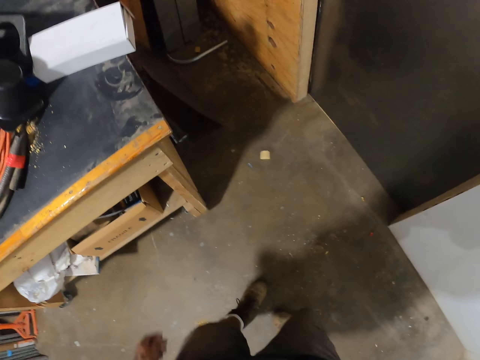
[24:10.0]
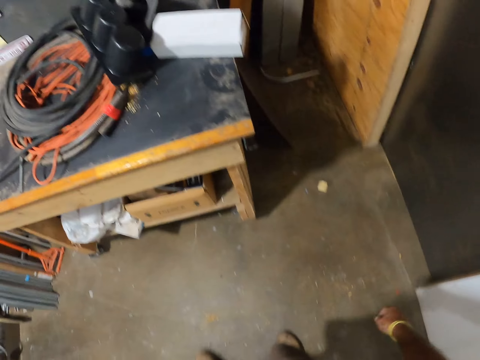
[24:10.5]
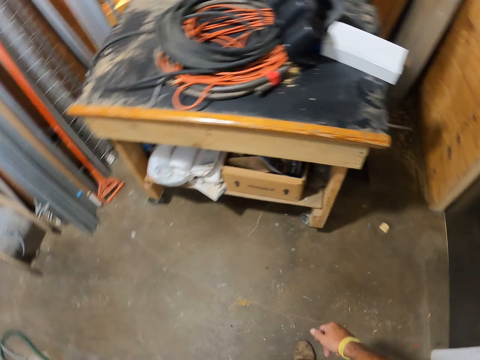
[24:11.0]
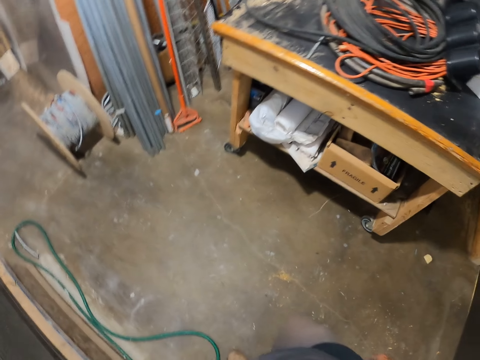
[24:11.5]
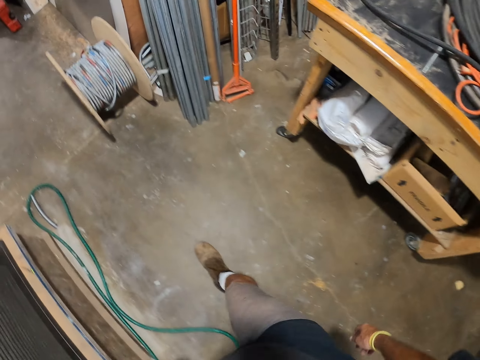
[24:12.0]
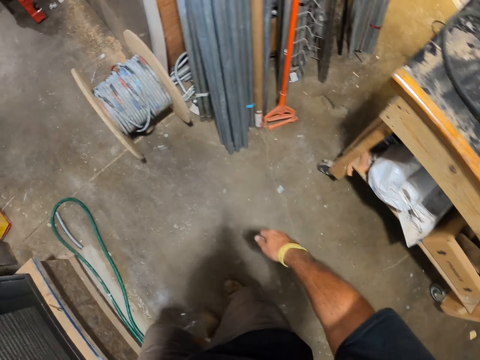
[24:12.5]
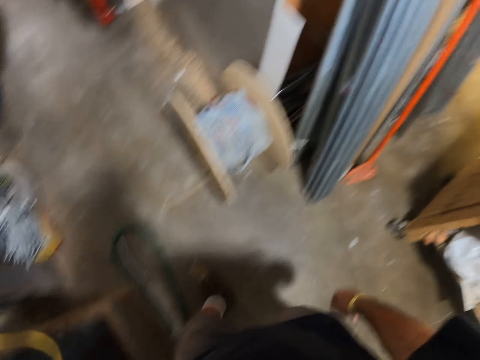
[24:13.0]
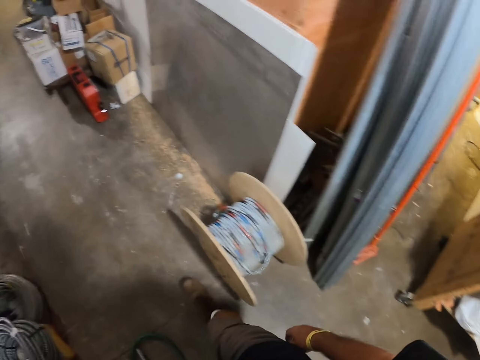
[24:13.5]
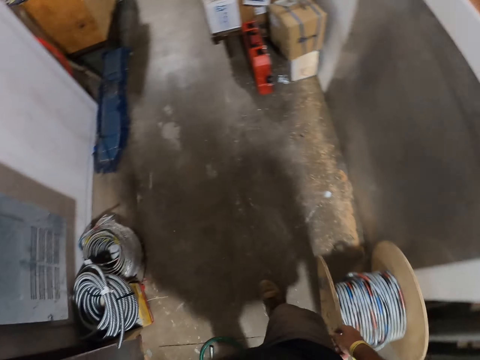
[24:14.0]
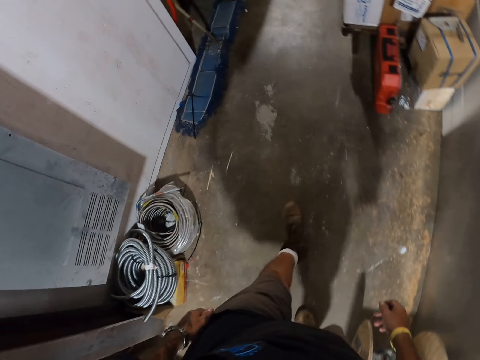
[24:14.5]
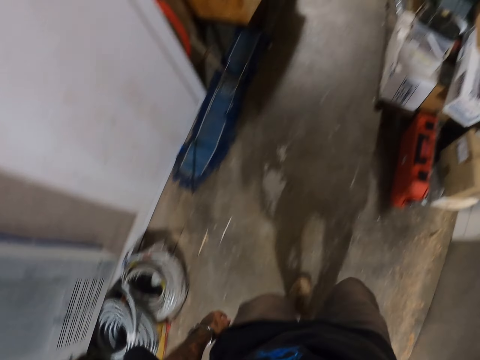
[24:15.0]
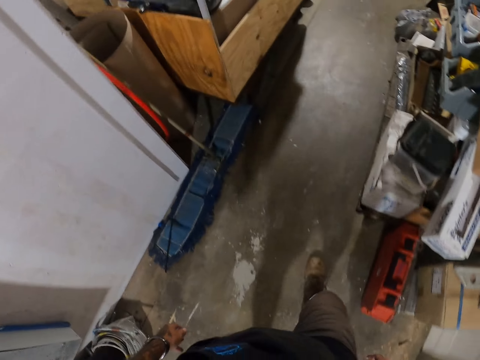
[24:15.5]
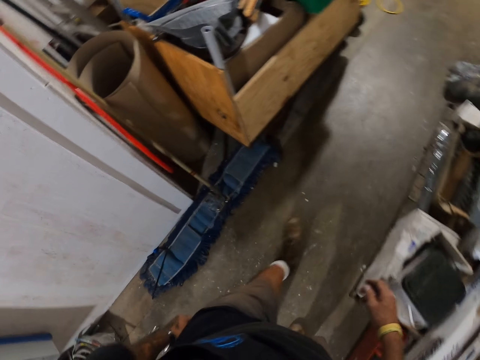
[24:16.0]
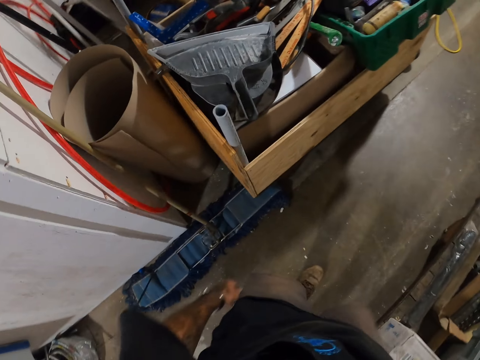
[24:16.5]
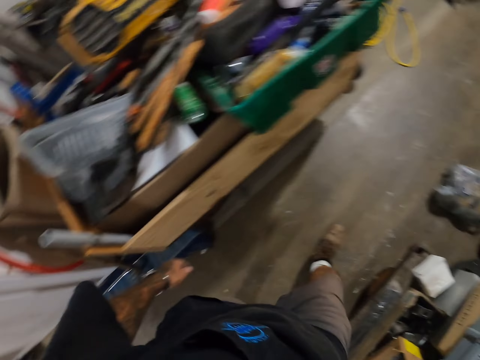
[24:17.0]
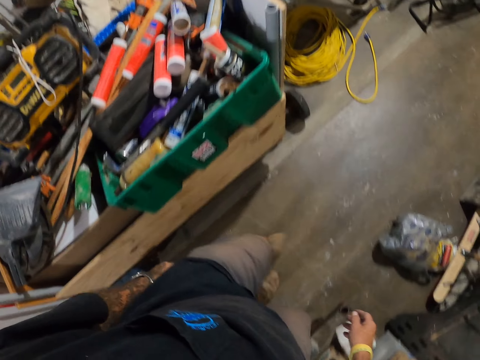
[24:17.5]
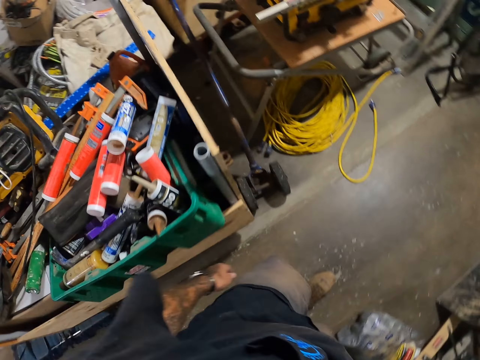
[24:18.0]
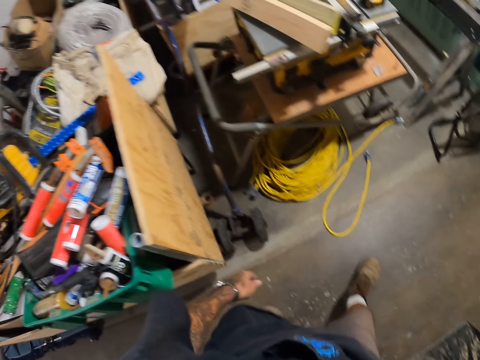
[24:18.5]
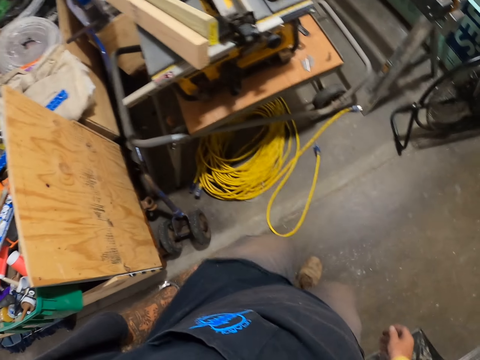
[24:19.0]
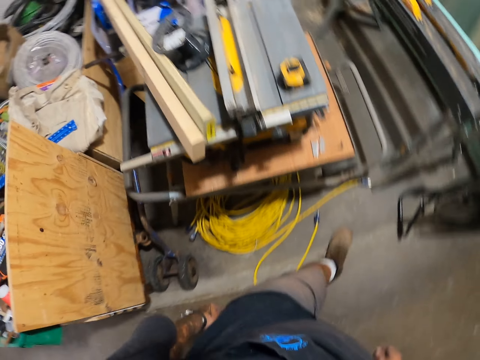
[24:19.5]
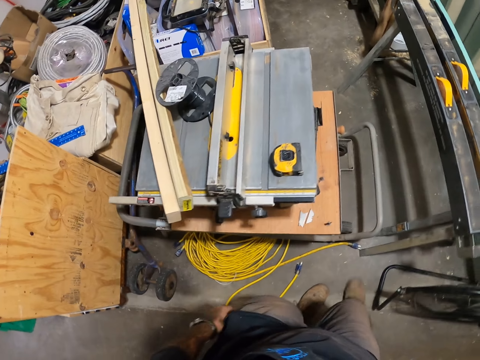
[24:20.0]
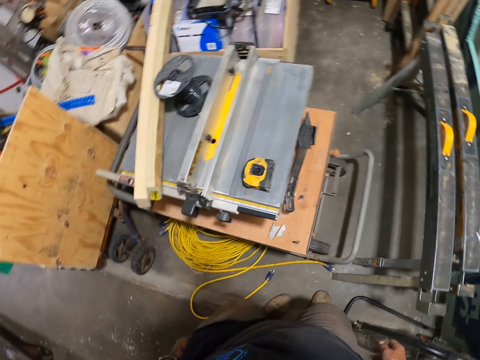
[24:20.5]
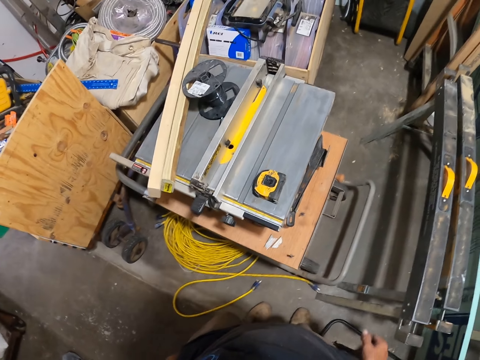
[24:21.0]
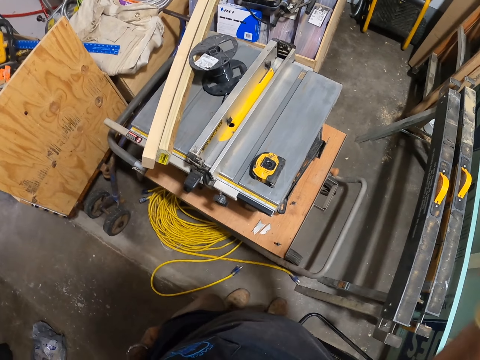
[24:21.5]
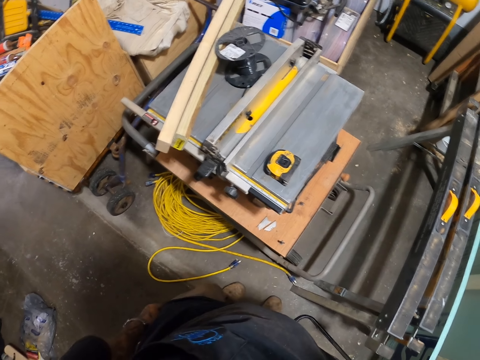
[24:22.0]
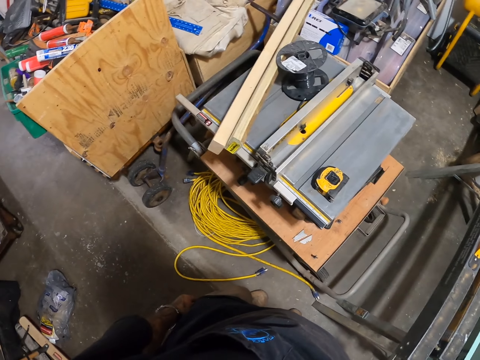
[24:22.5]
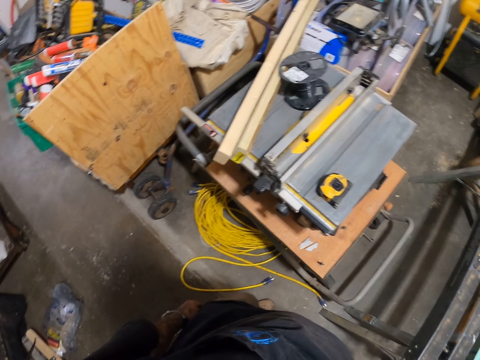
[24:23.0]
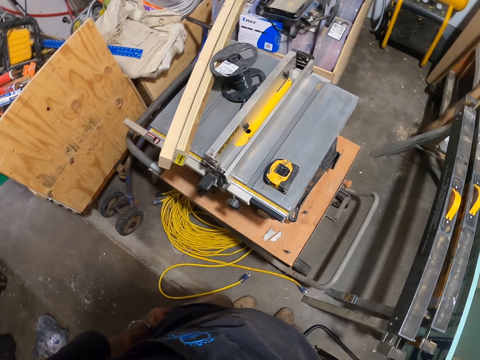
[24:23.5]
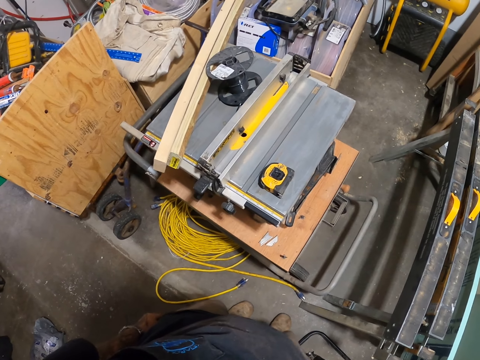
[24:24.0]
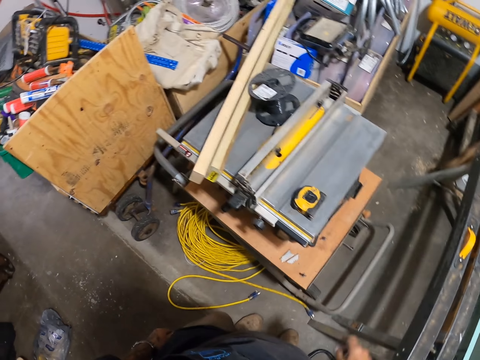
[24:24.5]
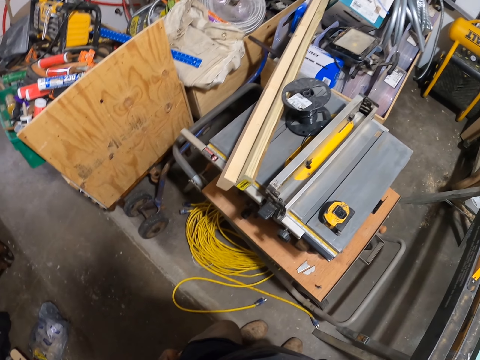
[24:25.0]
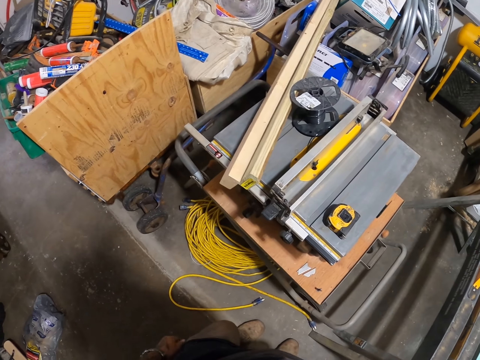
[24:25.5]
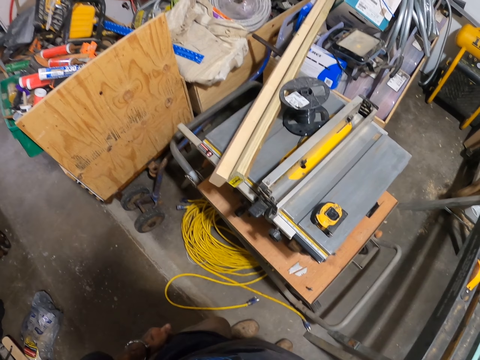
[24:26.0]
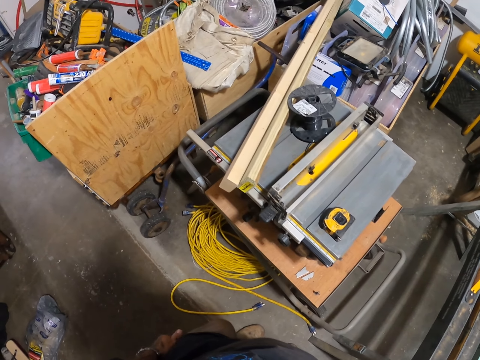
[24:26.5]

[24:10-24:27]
The camera wearer turns back. They walk. They stop walking. They do something on the face.

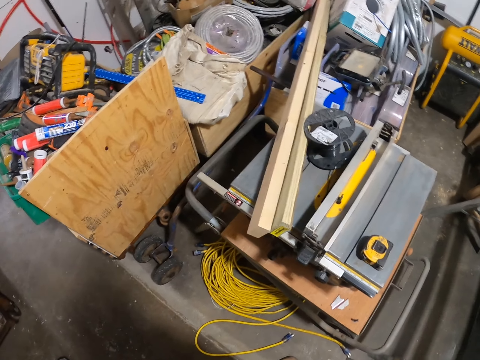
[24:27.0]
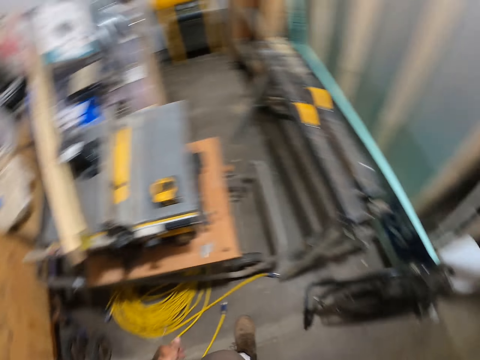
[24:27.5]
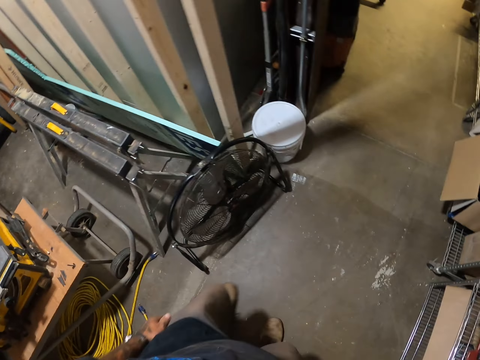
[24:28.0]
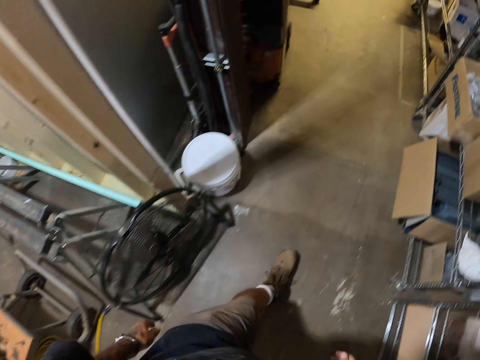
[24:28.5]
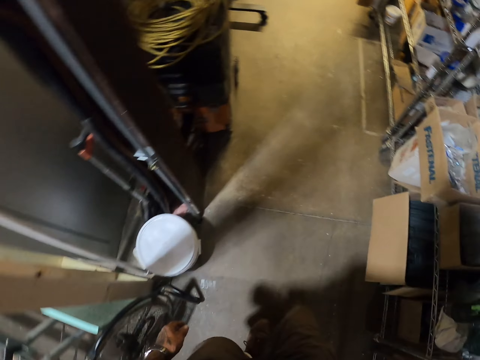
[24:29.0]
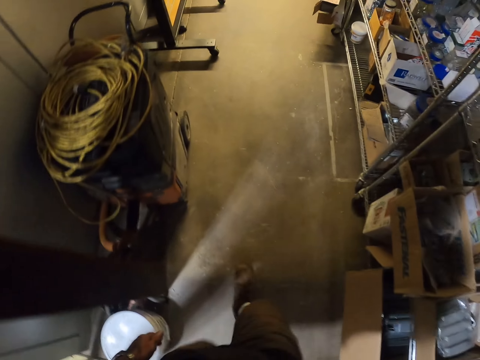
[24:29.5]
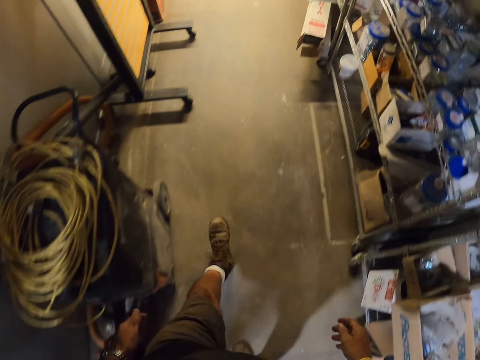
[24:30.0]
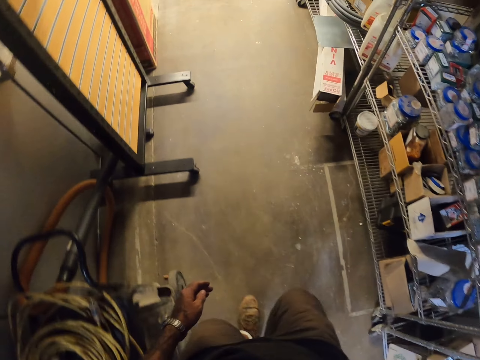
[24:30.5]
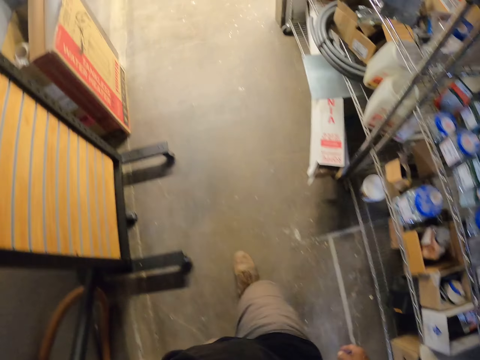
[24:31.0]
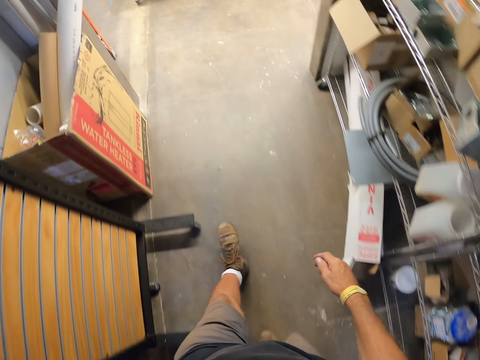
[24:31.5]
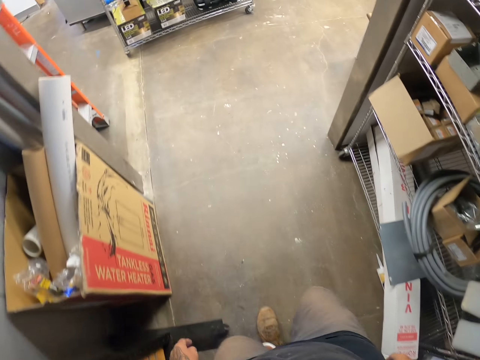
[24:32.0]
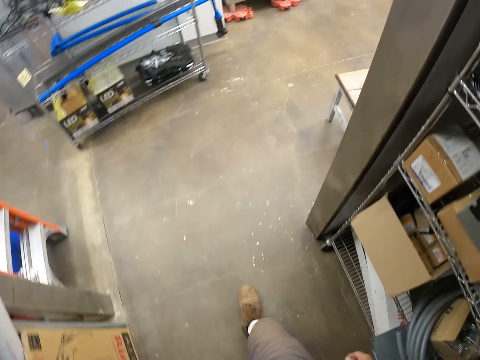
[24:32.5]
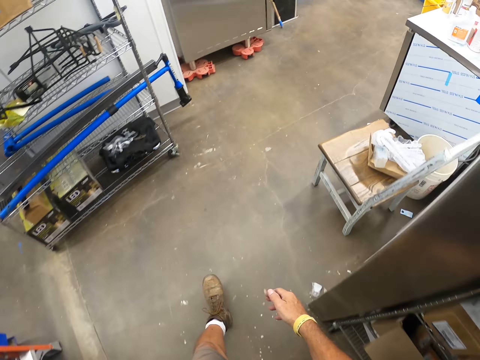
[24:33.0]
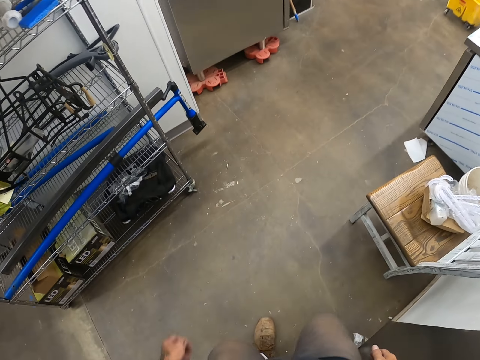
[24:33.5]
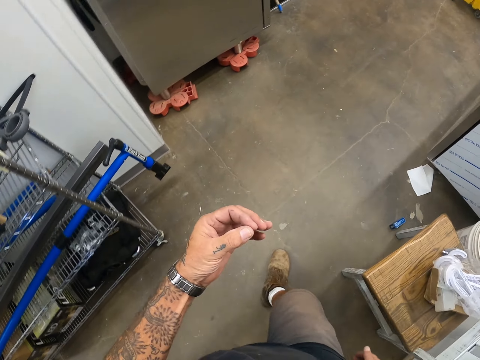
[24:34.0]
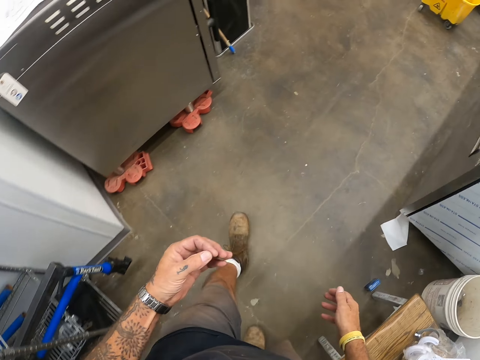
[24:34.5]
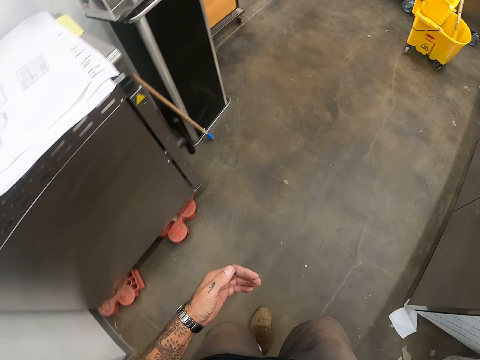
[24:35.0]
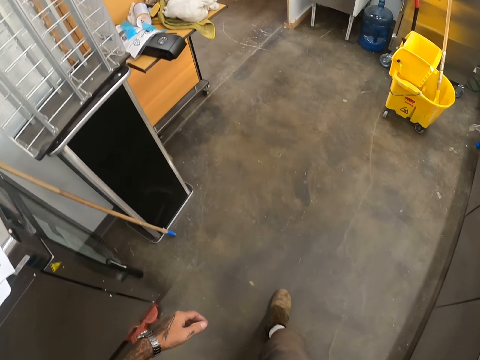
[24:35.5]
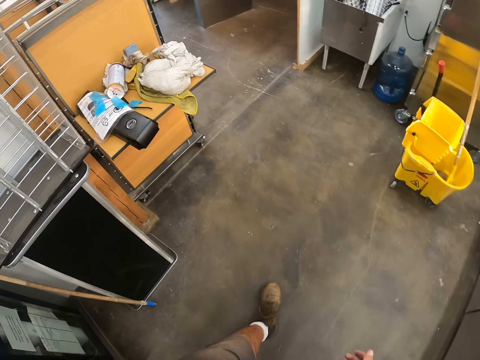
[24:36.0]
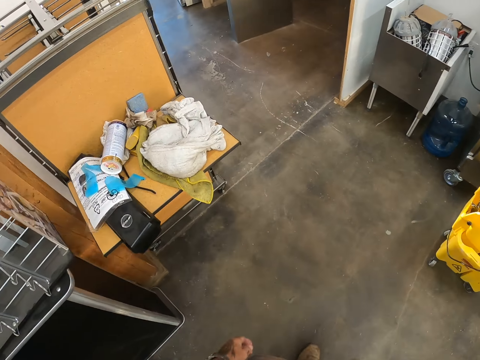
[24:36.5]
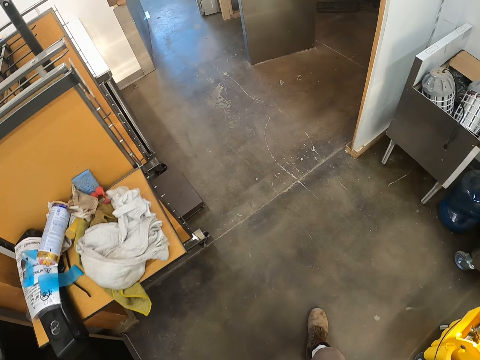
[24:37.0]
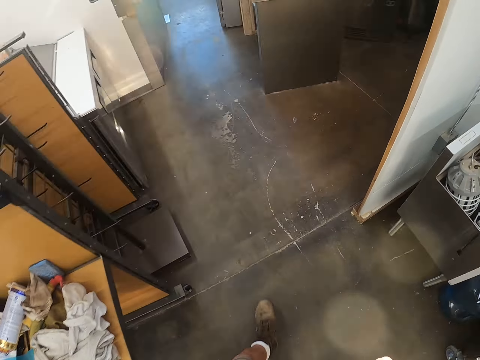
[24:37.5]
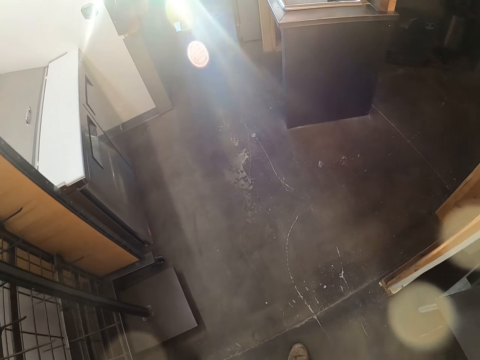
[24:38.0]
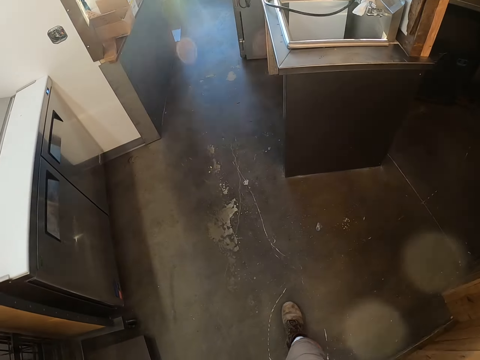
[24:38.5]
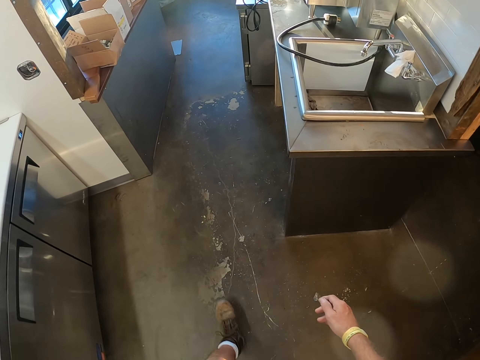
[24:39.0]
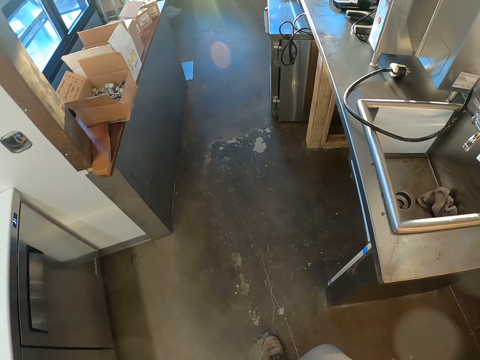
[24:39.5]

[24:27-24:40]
The camera wearer walks.
